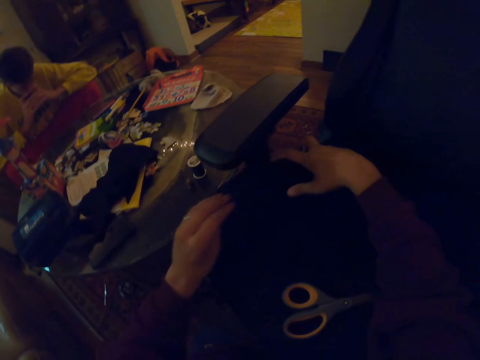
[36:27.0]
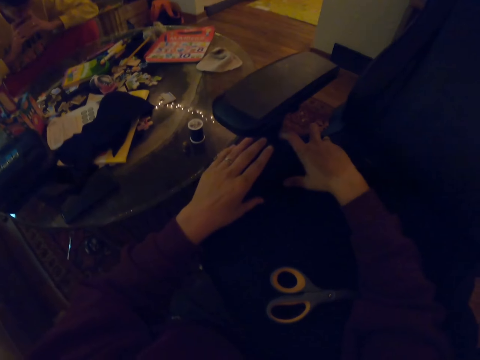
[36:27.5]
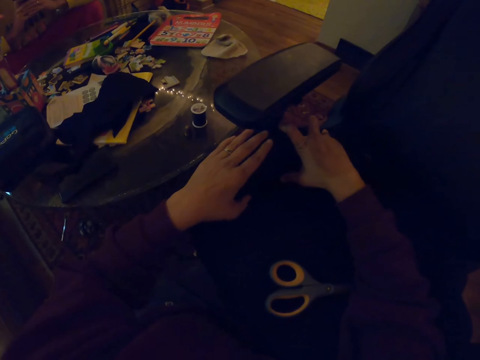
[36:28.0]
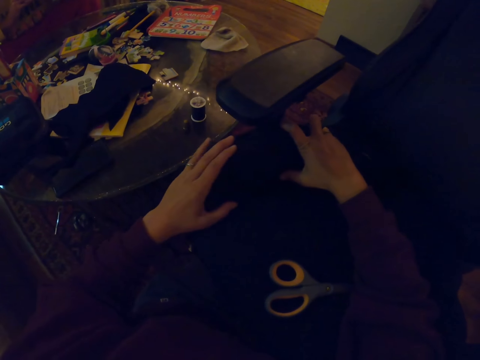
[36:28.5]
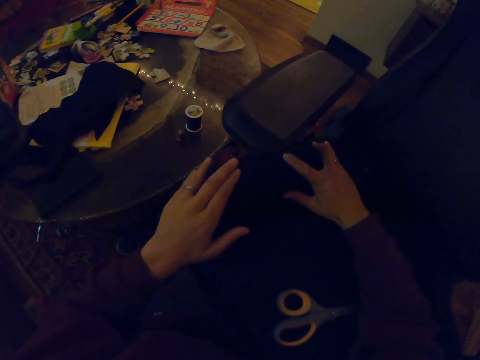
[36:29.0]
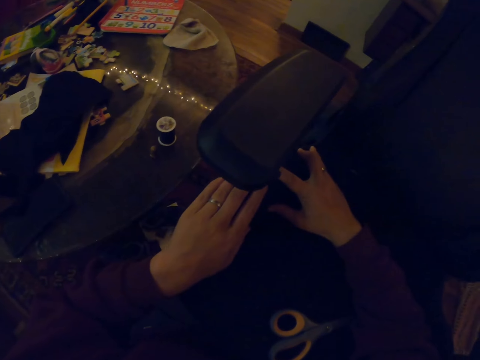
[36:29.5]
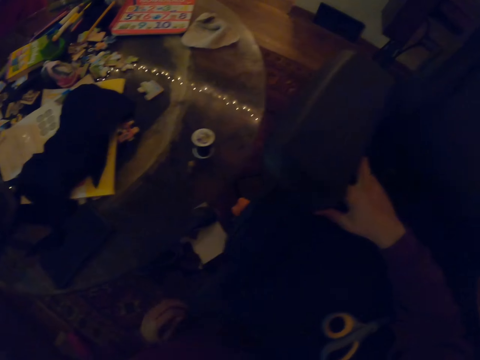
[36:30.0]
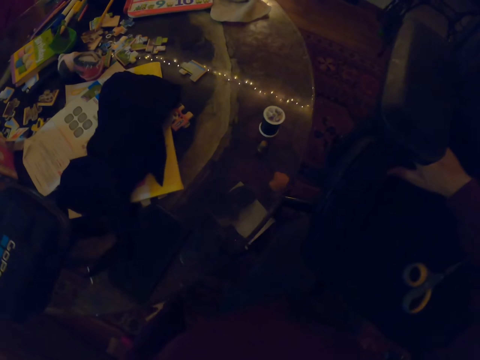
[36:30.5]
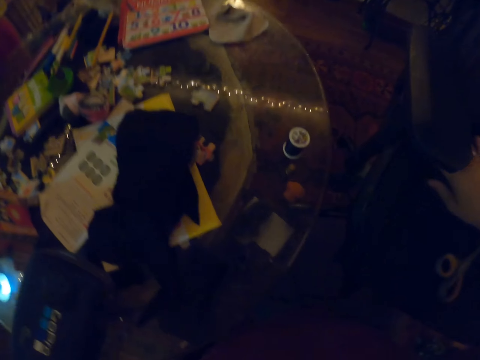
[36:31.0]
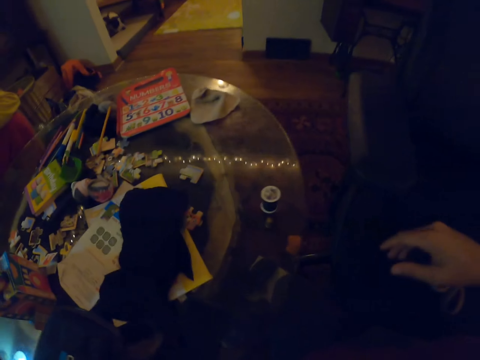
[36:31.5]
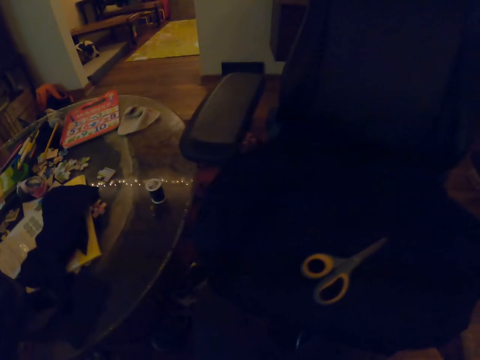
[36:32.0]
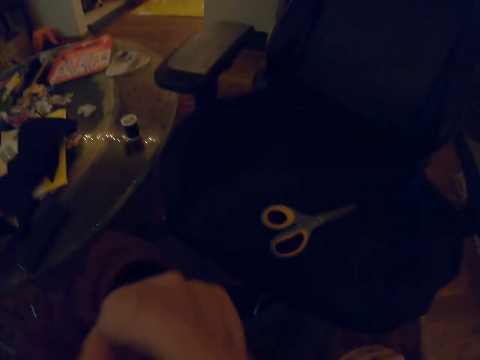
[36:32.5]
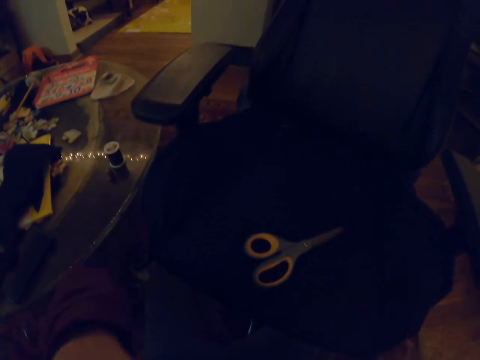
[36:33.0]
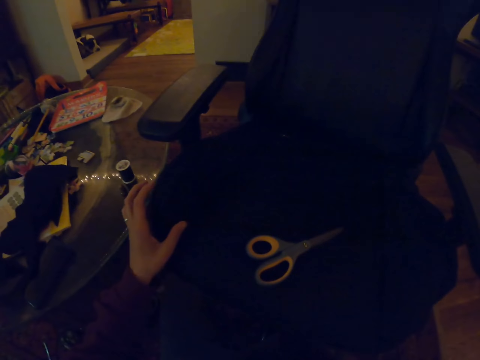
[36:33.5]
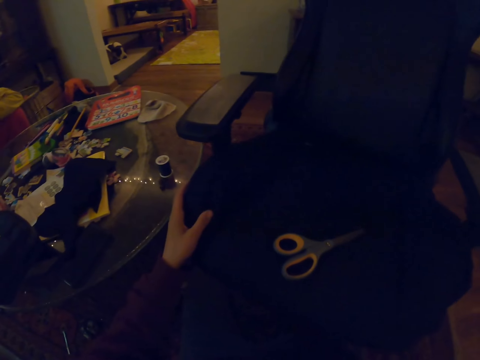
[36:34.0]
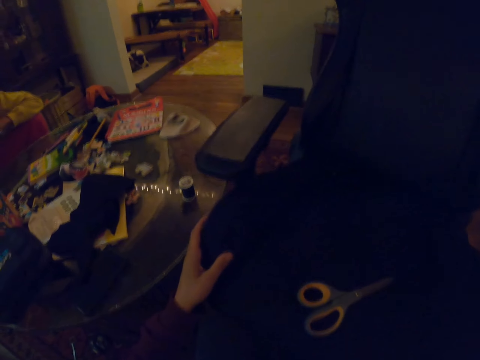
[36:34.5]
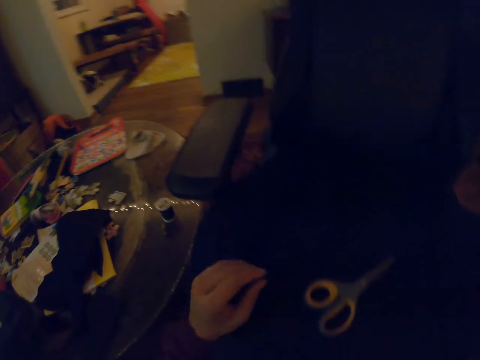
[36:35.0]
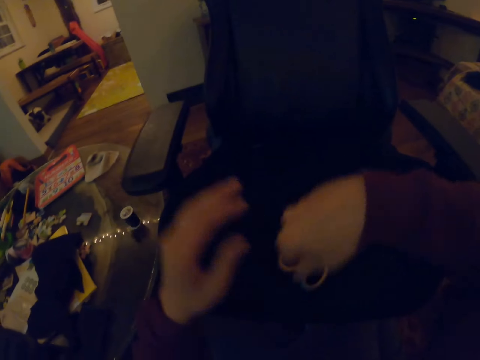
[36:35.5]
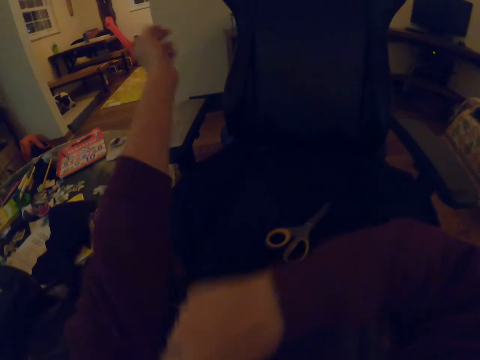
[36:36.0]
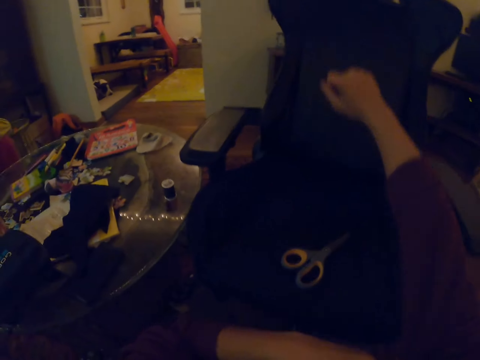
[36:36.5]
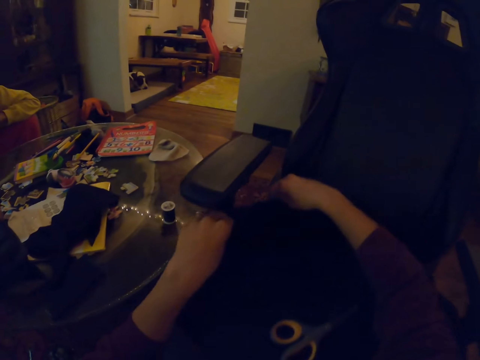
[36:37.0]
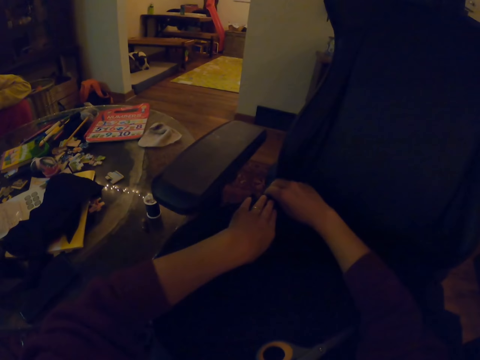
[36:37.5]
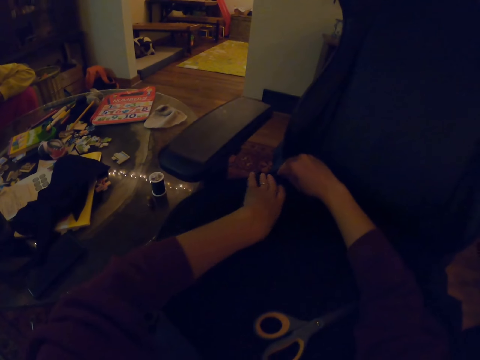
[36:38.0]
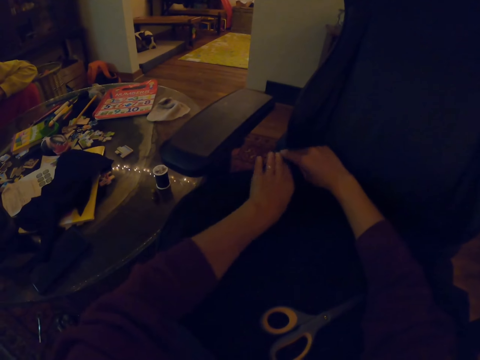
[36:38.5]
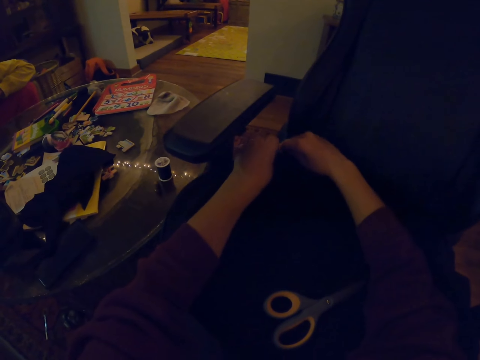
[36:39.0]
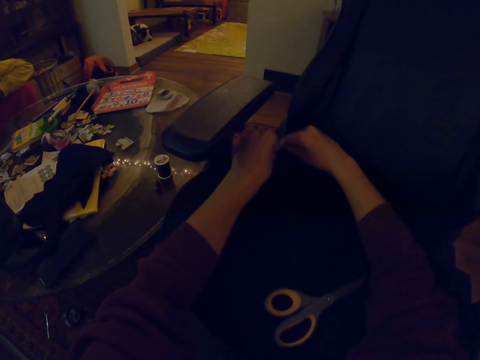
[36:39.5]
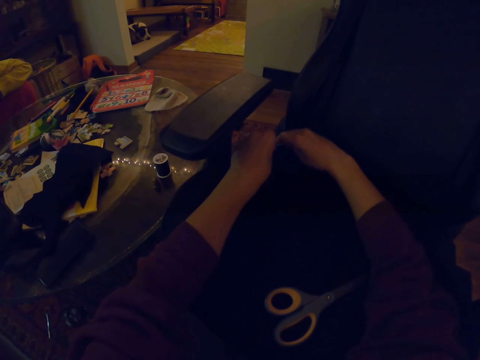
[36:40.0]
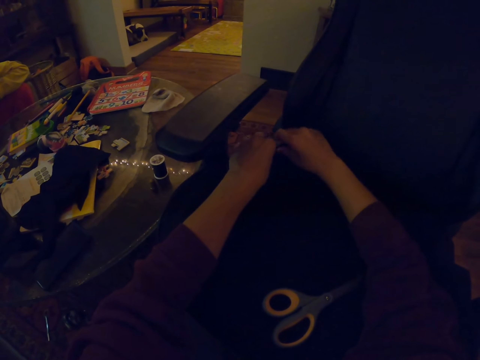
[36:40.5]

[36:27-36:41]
The camera wearer removes the left hand on the seat. They move the left hand to the floor. They touch down with the left hand. They raise the left hand. They touch the face with the left hand. They hold the chair with the left hand. They touch the seat with the left hand. They touch the scissors with the left hand. They pull the sweater sleeves with their hands. They touch the seat with both hands. They adjust the fabric with their hands.

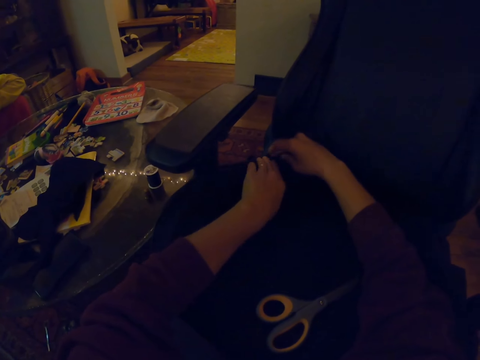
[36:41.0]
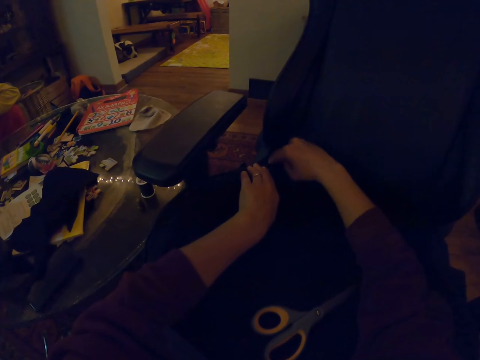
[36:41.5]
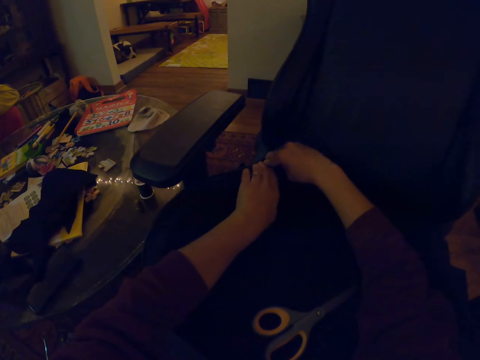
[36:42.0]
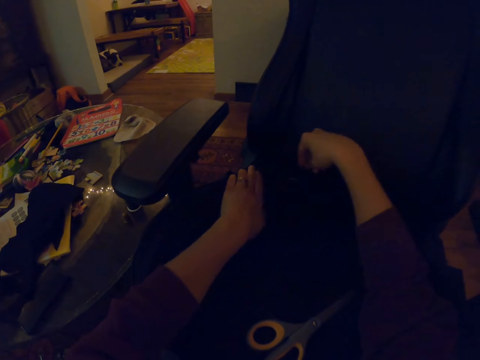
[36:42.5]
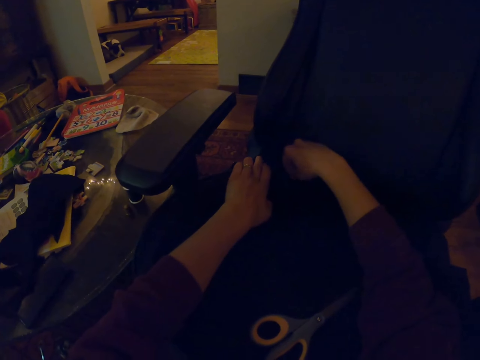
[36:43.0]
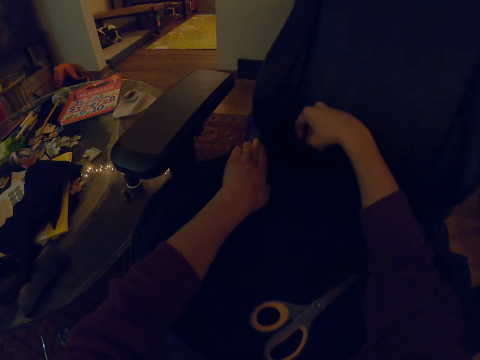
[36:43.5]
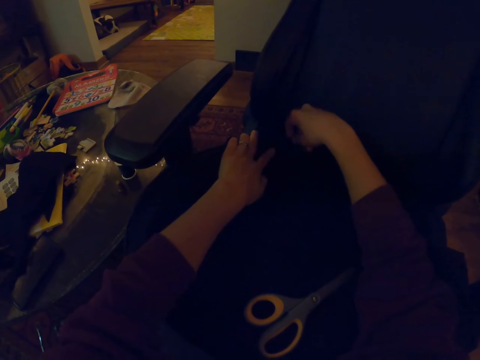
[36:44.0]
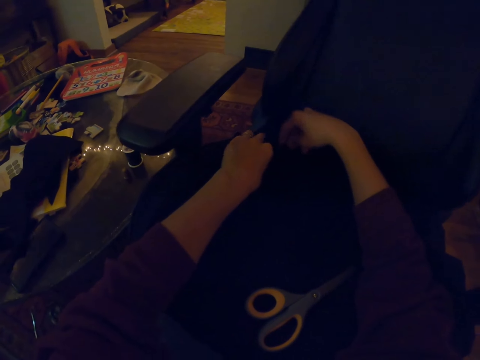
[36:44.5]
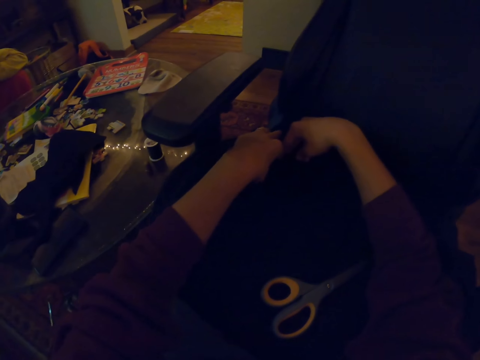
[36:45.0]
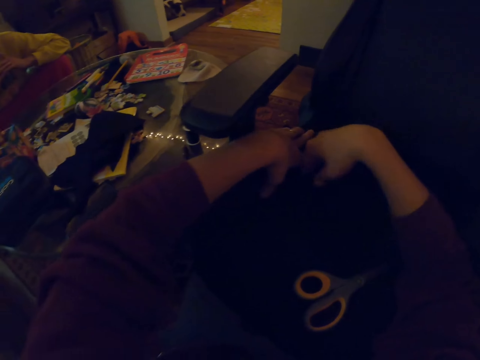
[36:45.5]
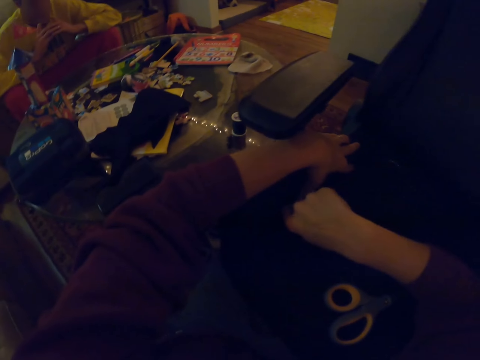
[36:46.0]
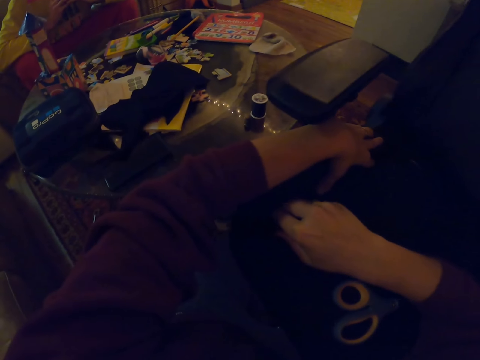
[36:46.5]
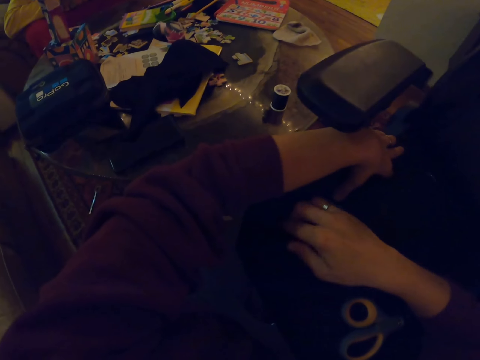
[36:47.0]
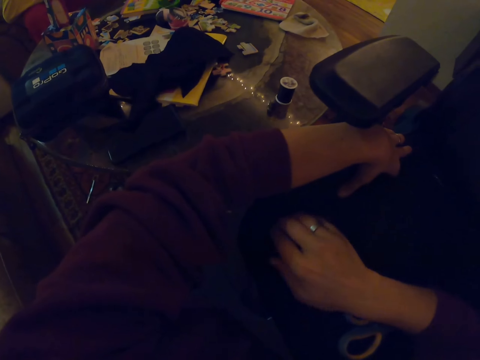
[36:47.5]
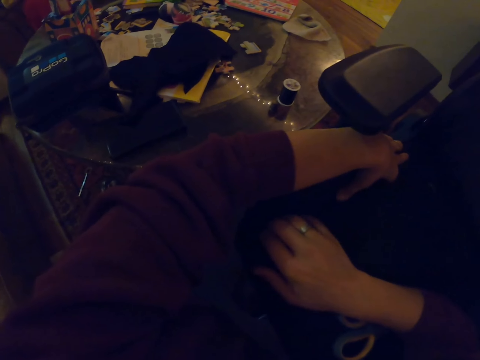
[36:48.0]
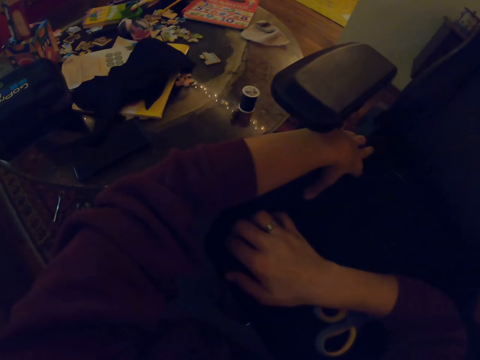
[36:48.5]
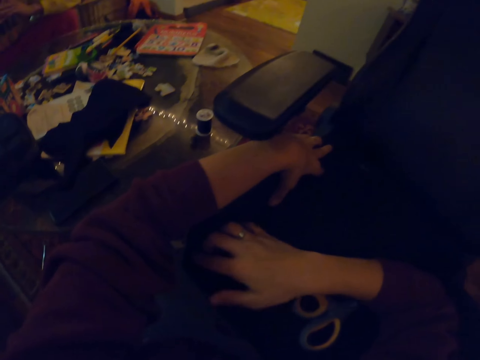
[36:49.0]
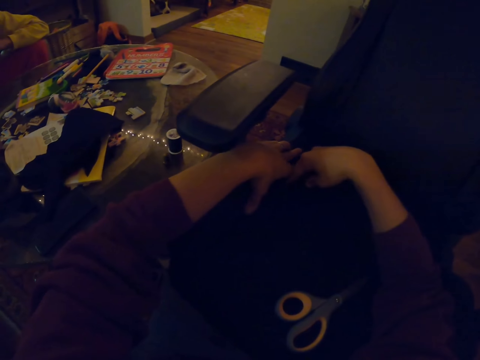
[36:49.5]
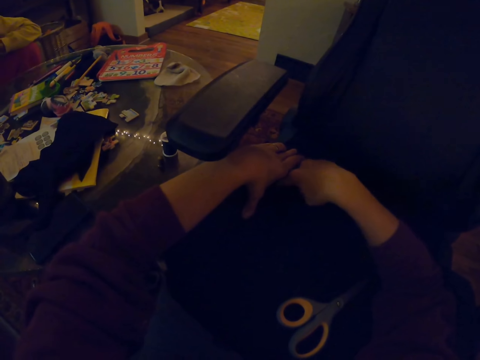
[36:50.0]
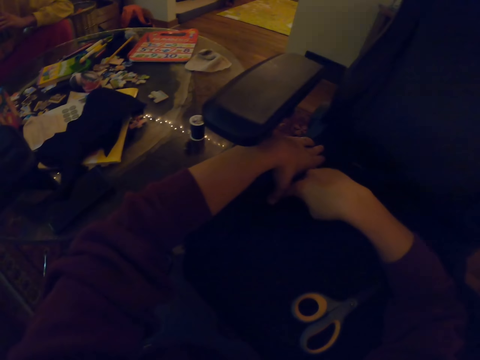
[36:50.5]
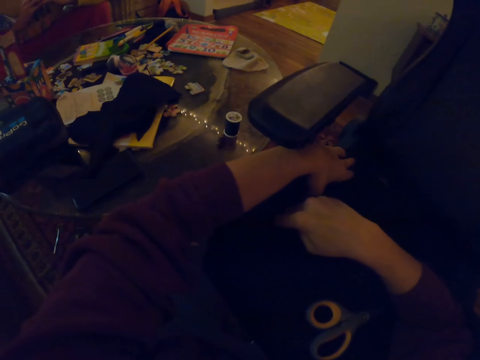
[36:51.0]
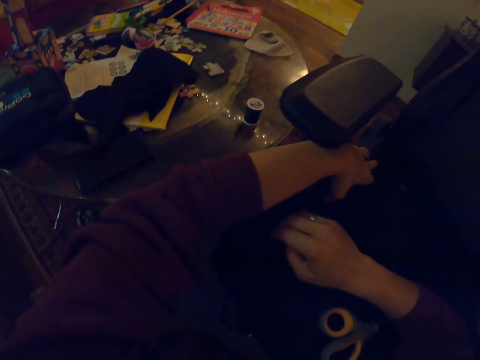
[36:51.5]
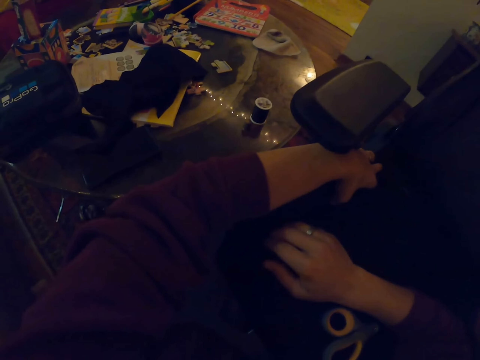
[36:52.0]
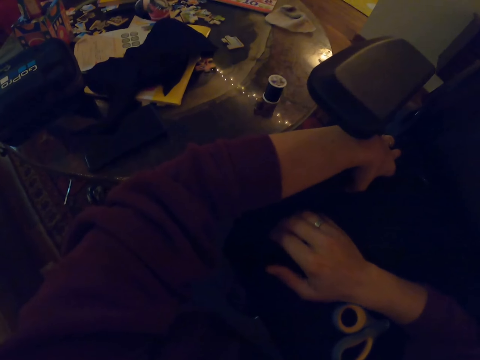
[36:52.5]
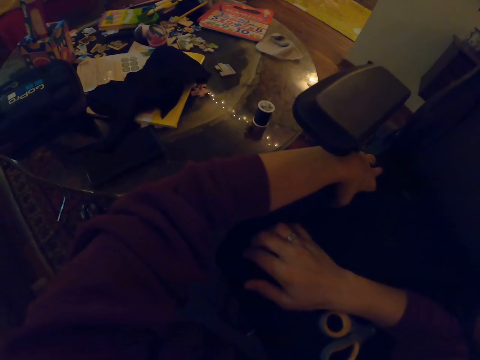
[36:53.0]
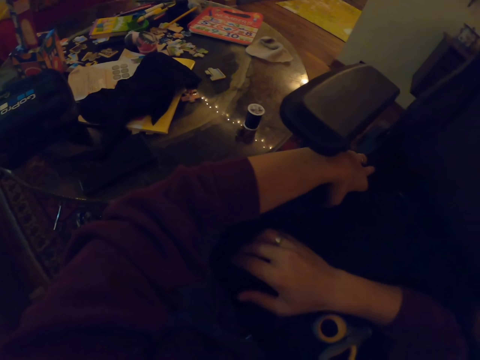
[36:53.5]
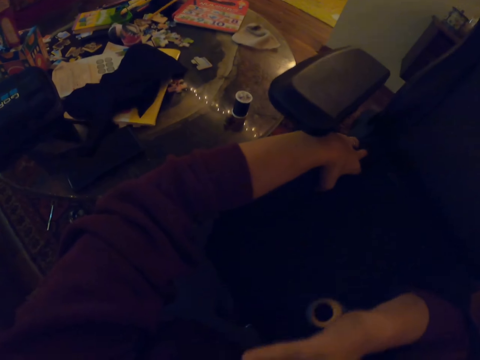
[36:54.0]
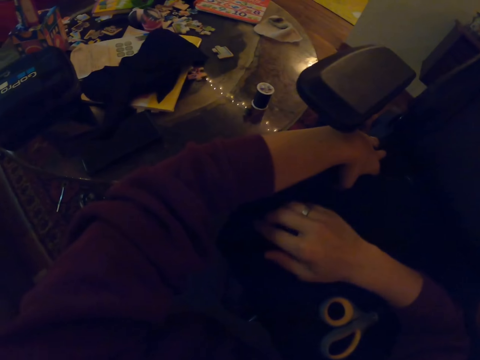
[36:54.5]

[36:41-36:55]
The camera wearer picks up a sewing needle. He touches the needle with his right hand. He presses on the seat with his right fingers. He adjusts the fabric with his hands.
